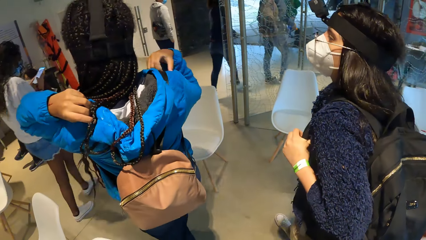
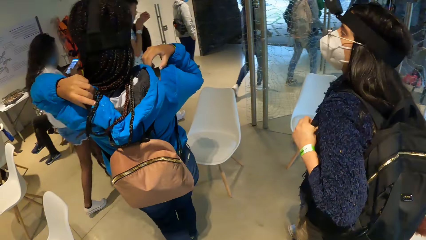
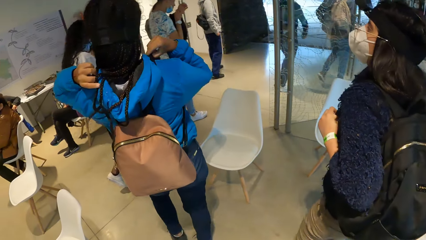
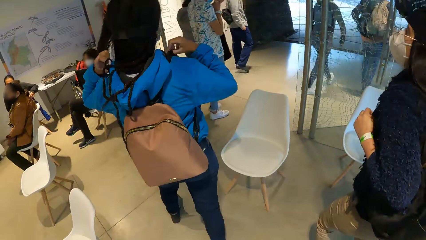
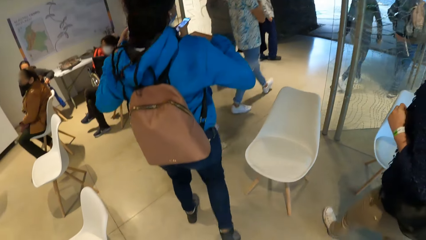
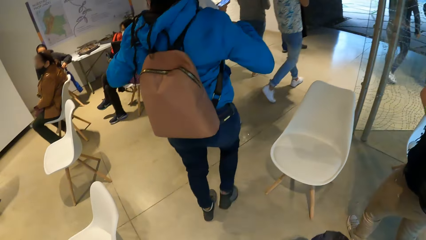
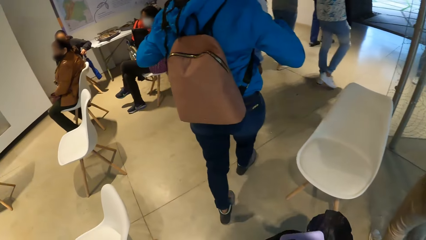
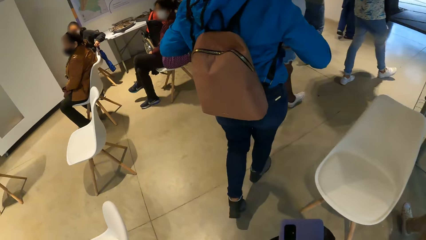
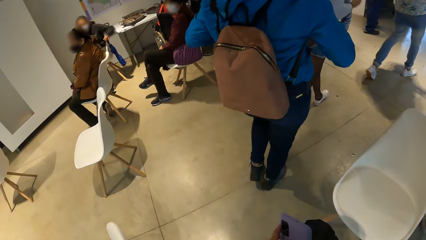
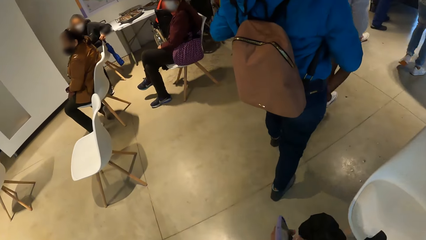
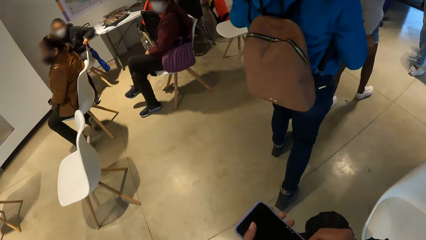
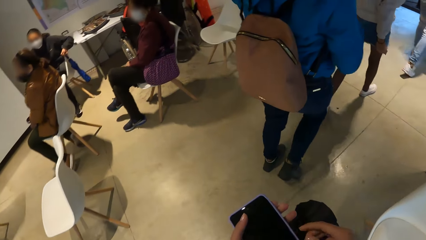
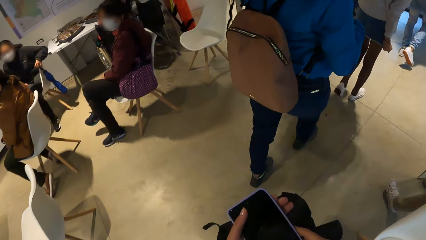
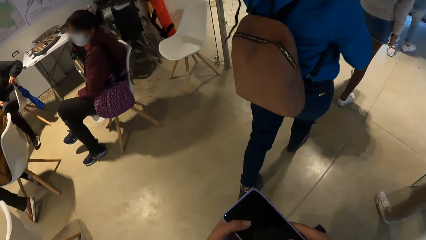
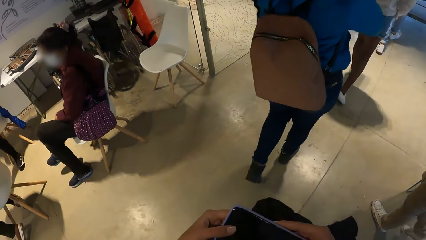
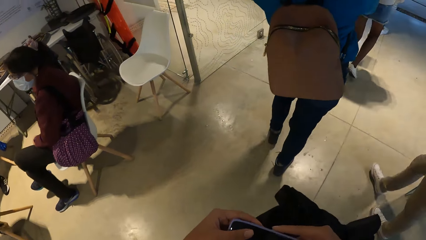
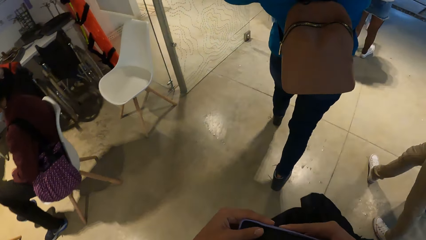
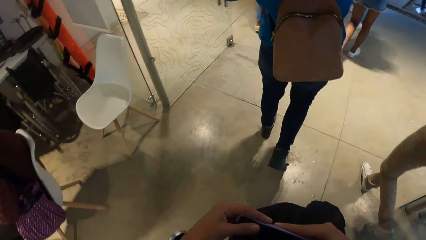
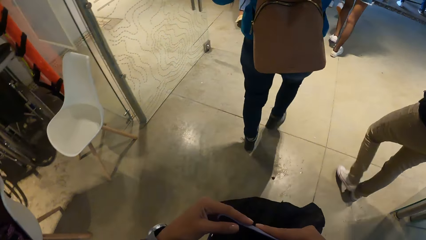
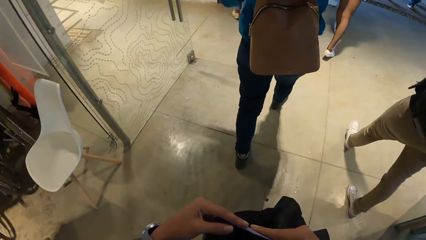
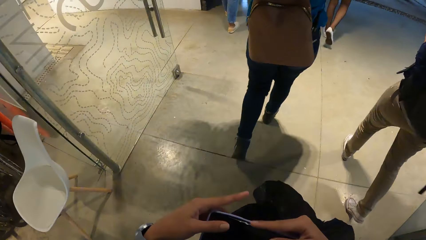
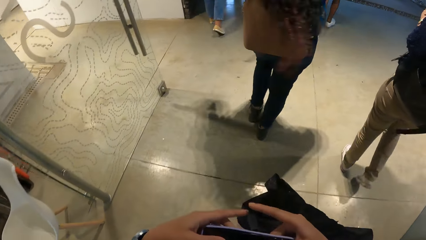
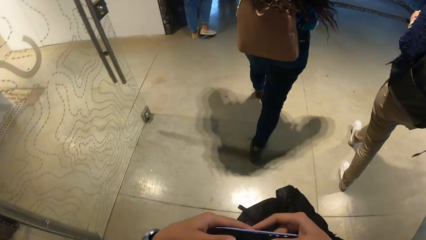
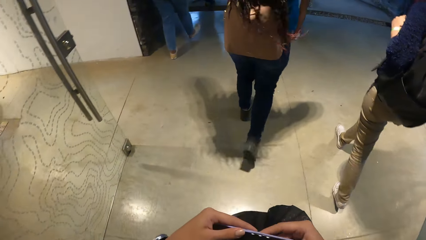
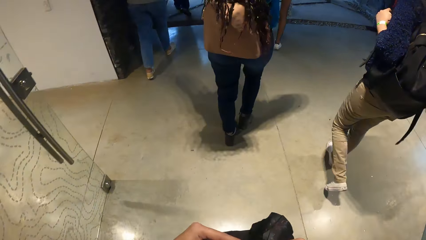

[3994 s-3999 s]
The camera wearer holds the phone with her right hand. She transfers the phone from her right hand to her left hand. She holds the phone with both hands.

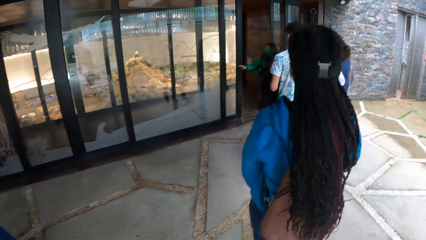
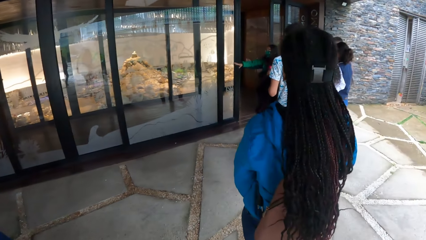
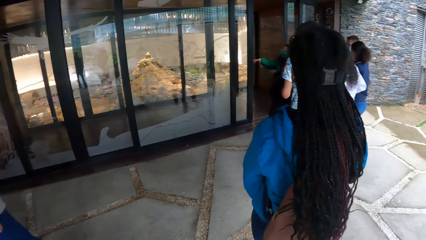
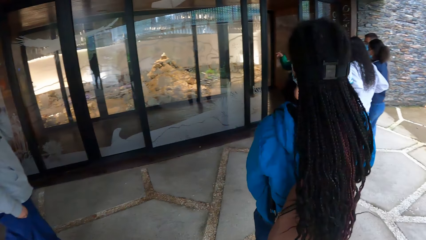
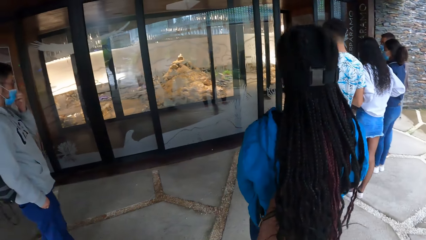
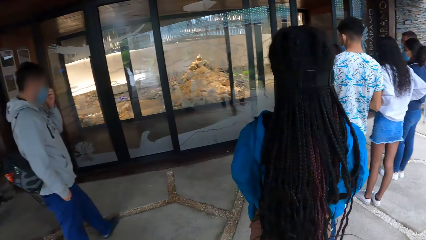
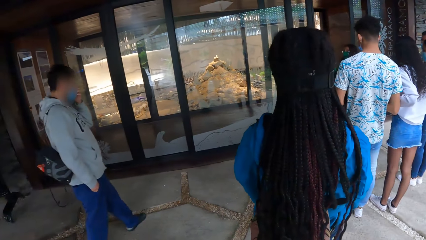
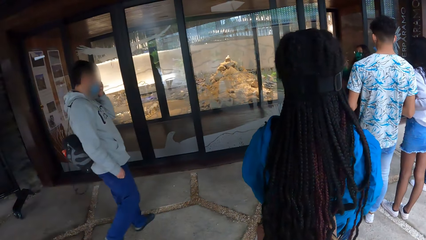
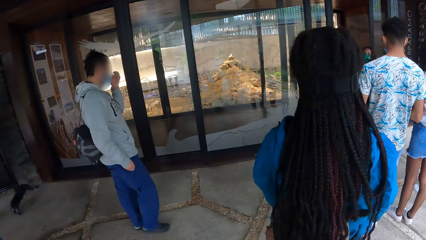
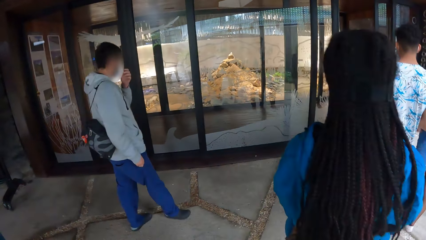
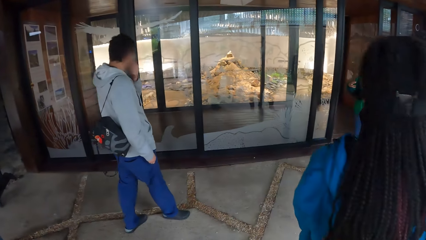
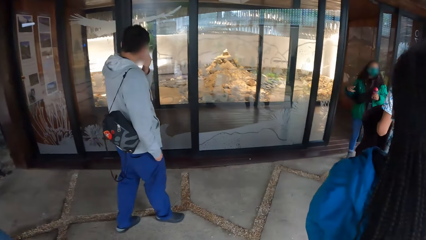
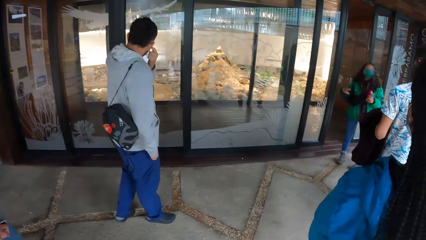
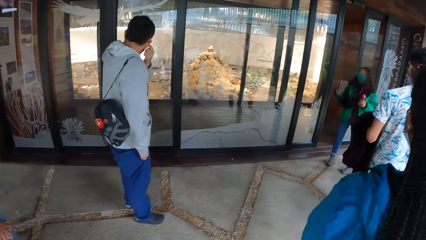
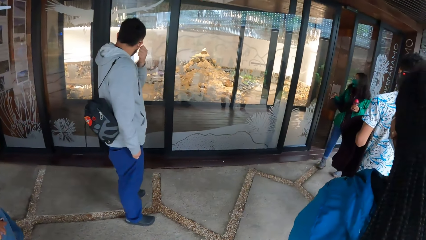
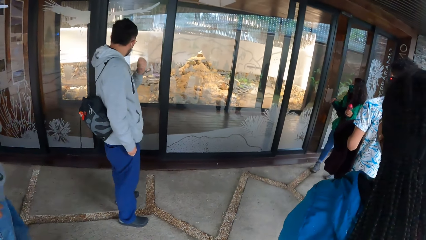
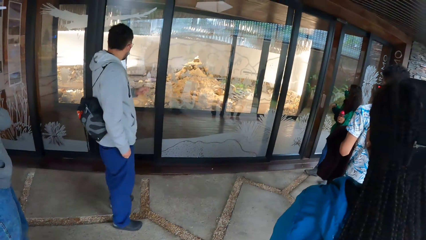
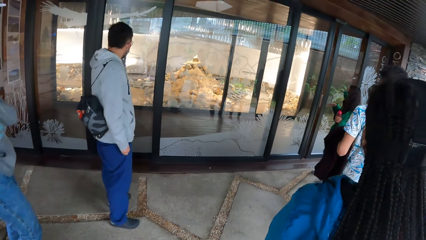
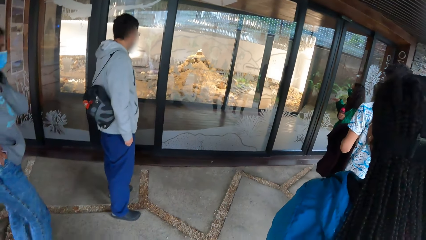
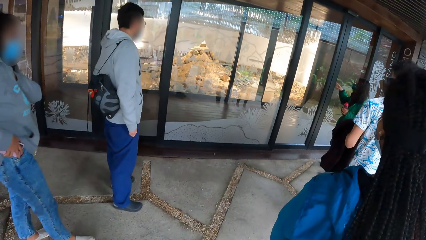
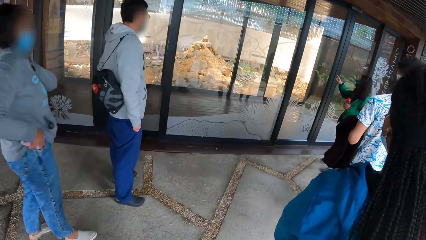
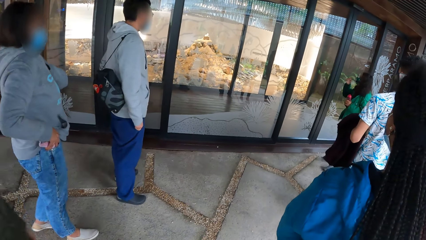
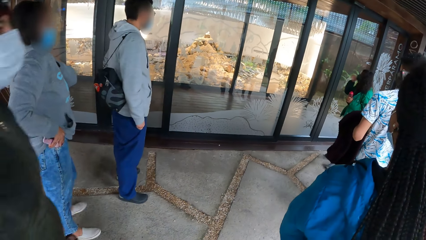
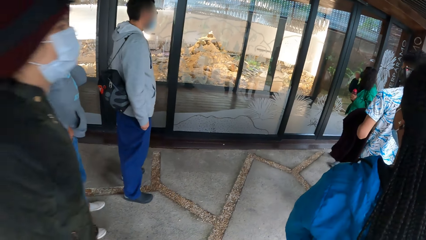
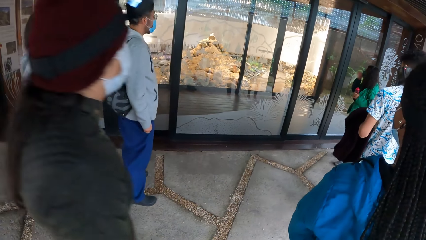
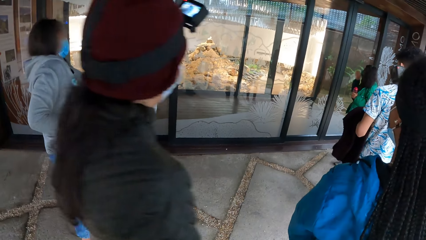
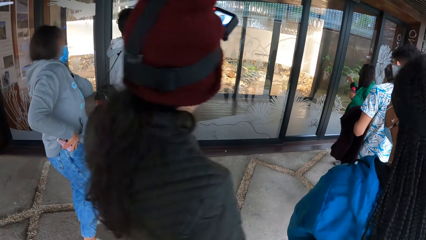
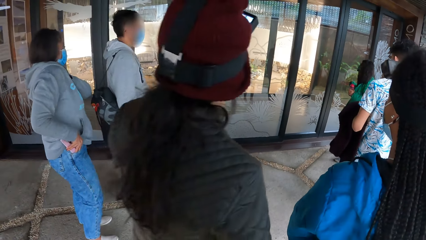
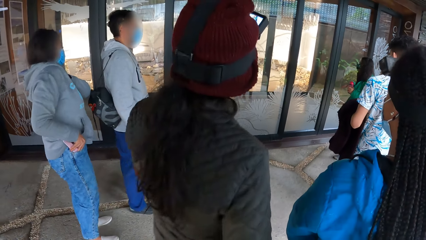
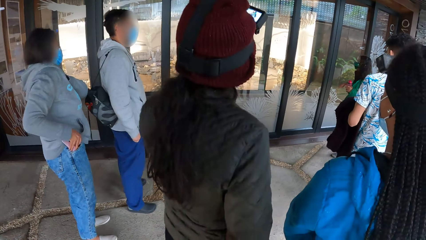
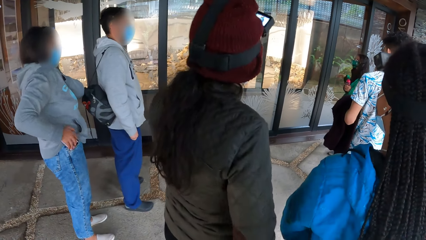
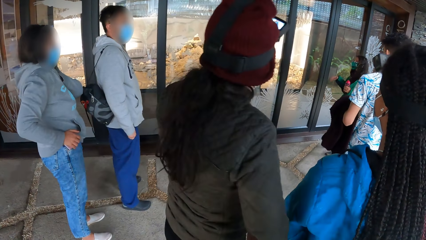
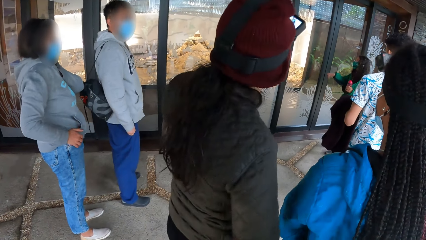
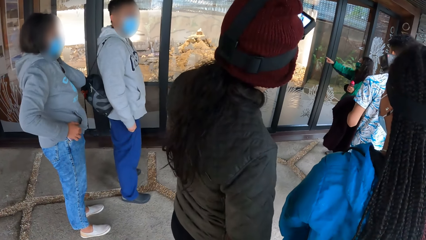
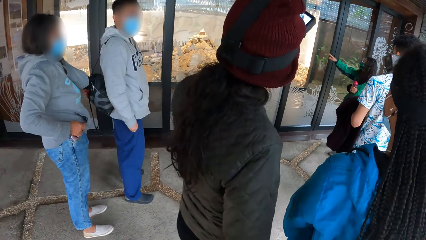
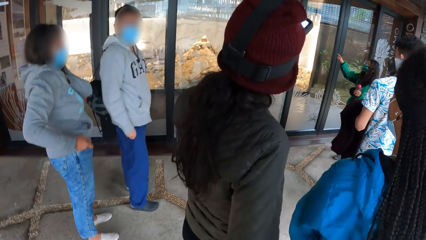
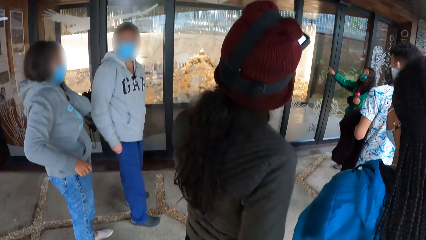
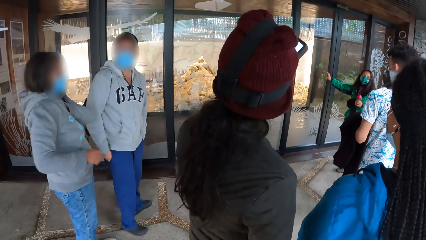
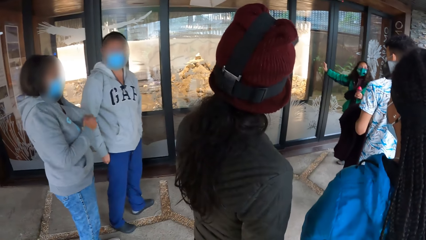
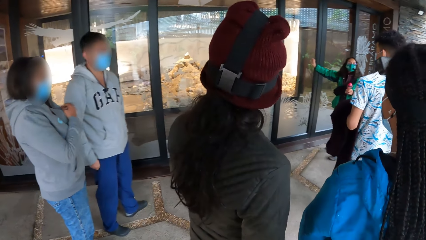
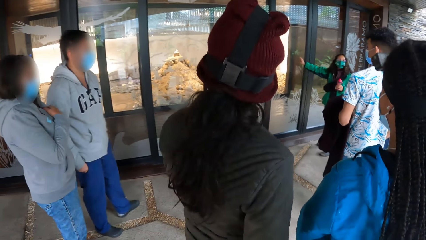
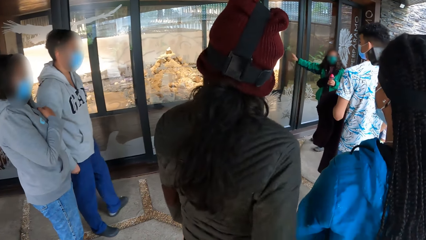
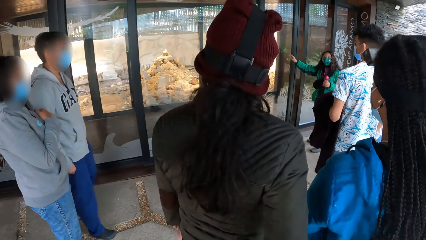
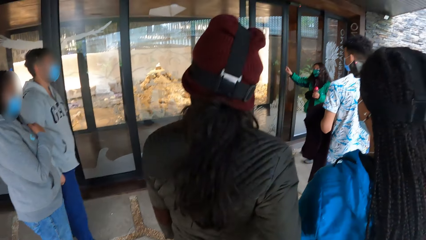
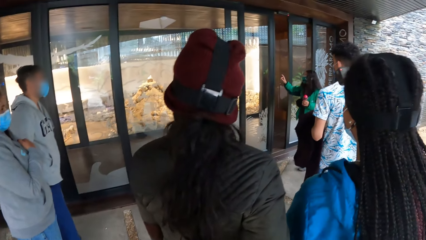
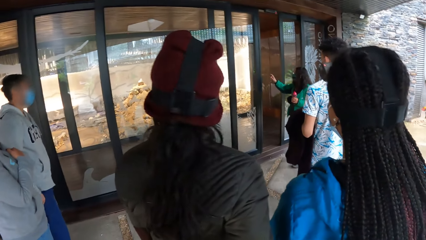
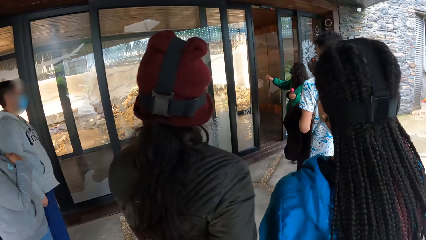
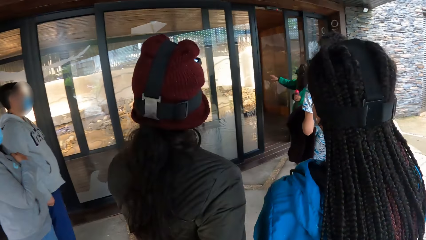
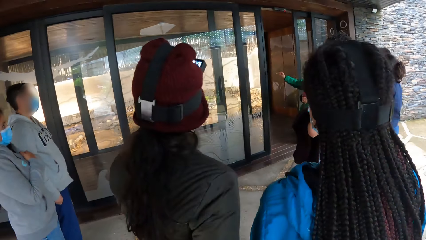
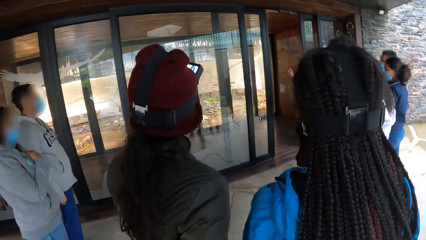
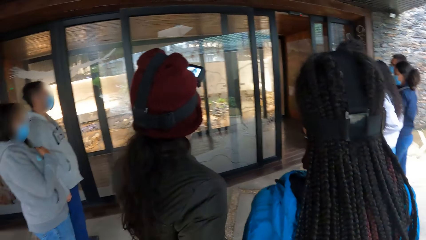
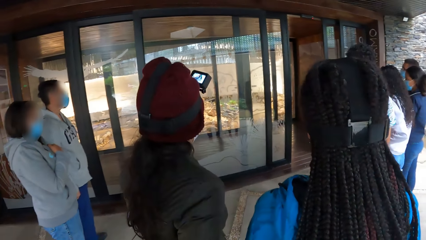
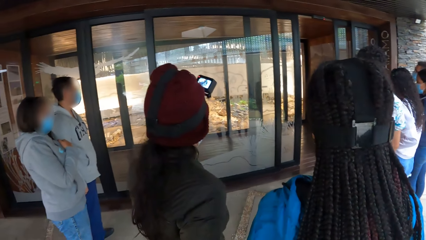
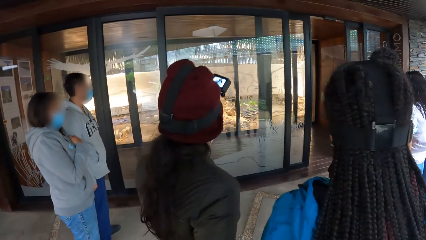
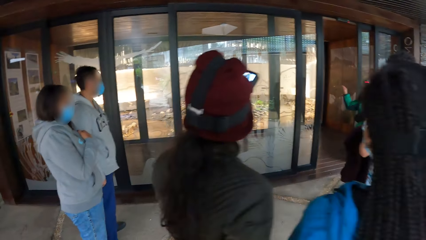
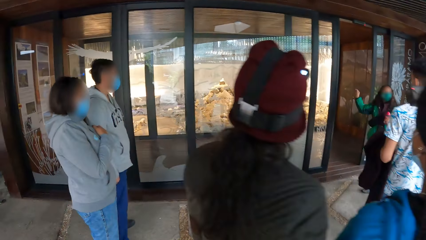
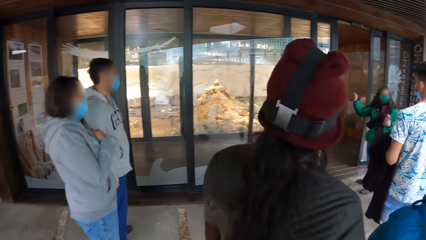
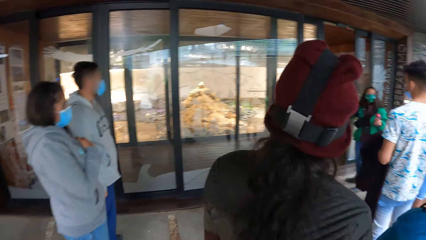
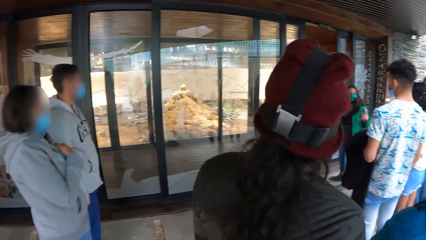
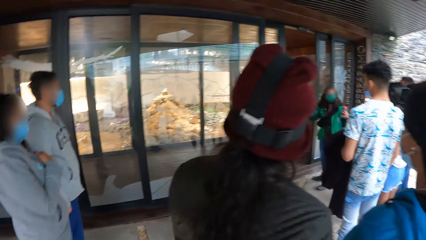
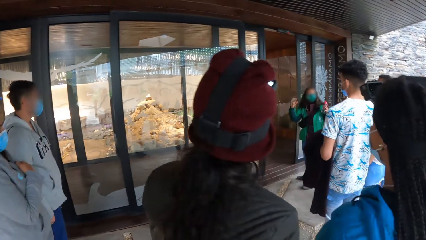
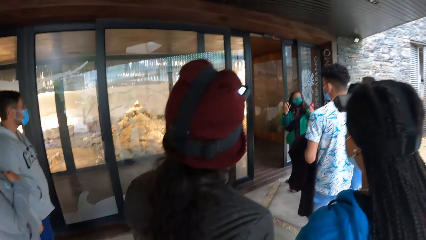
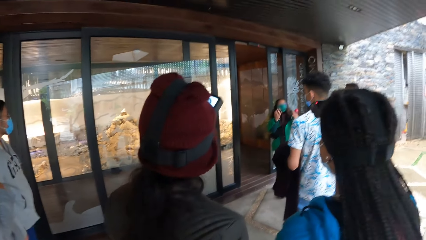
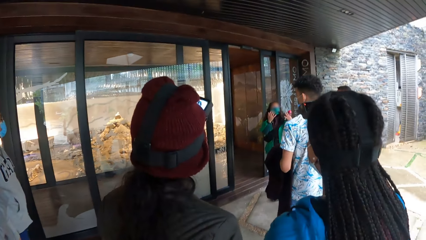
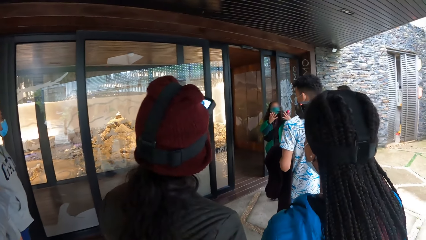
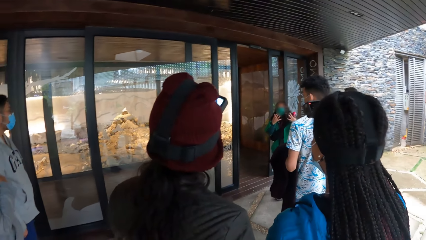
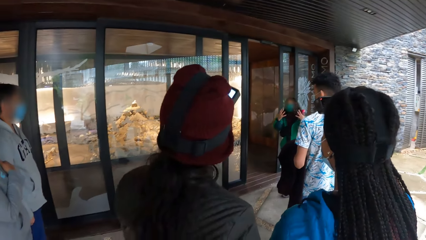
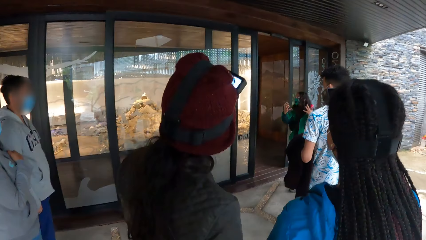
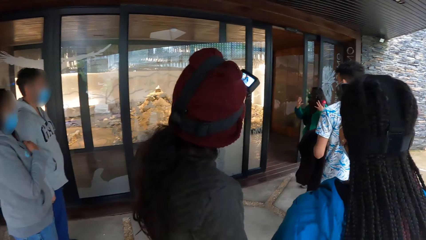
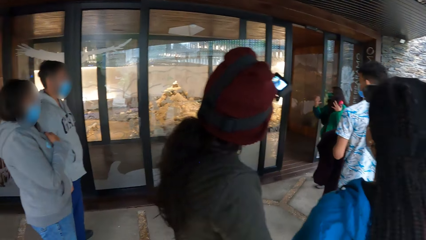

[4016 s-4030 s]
The camera wearer and the other people stand in front of the door. The camera wearer stands on the compound.
